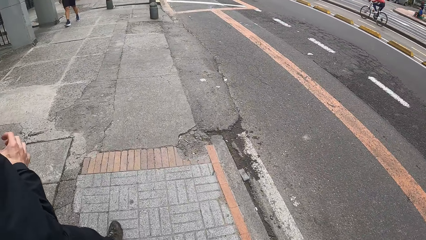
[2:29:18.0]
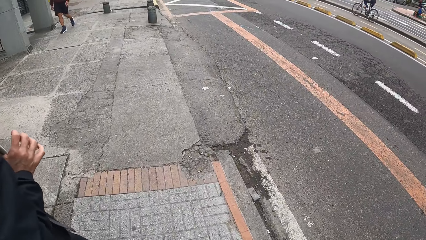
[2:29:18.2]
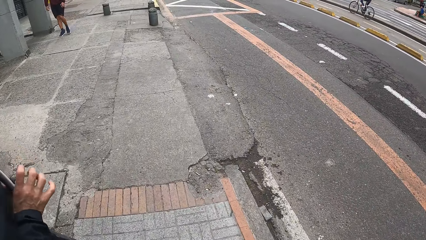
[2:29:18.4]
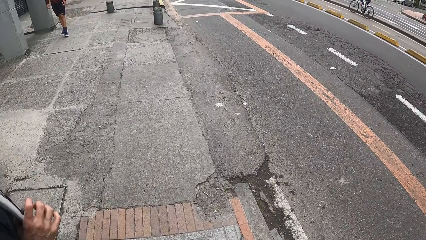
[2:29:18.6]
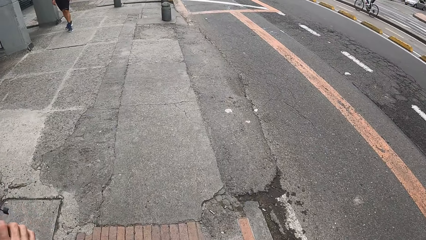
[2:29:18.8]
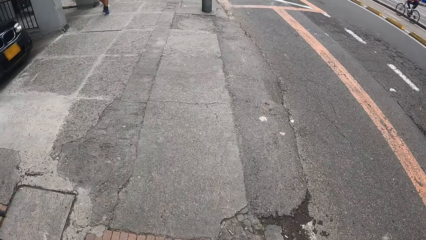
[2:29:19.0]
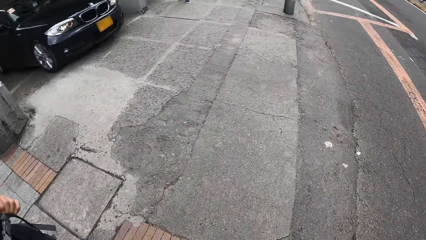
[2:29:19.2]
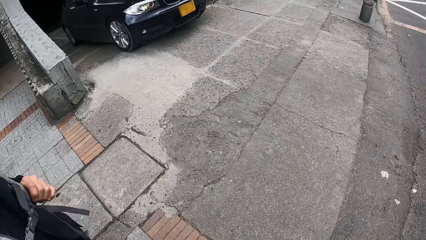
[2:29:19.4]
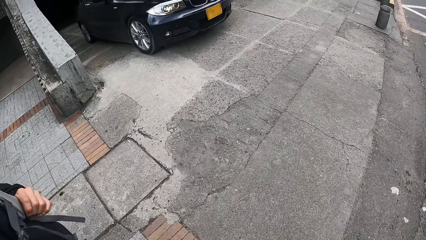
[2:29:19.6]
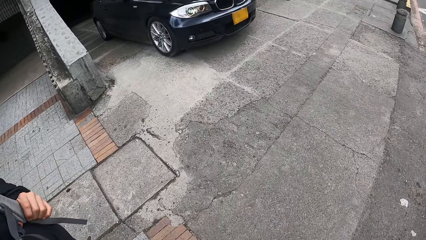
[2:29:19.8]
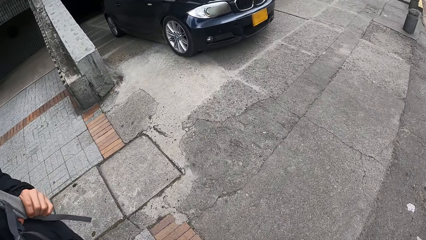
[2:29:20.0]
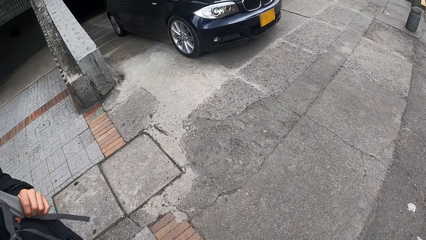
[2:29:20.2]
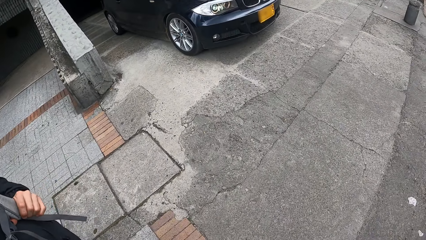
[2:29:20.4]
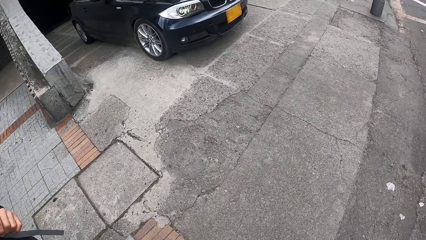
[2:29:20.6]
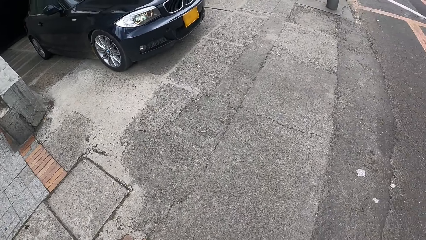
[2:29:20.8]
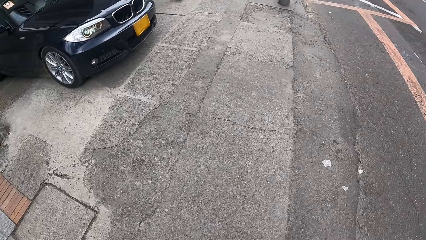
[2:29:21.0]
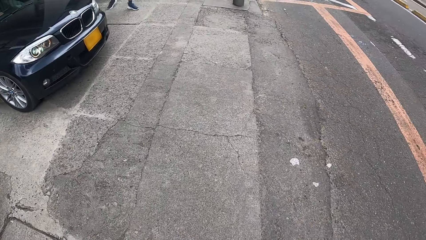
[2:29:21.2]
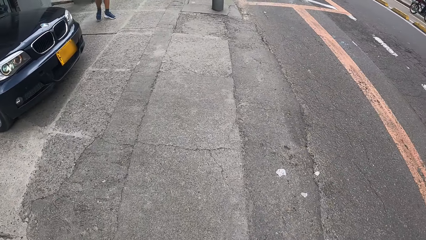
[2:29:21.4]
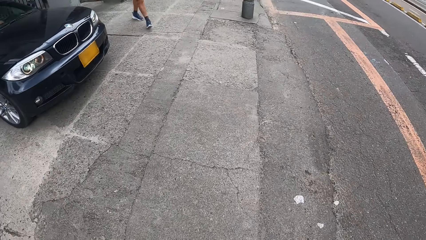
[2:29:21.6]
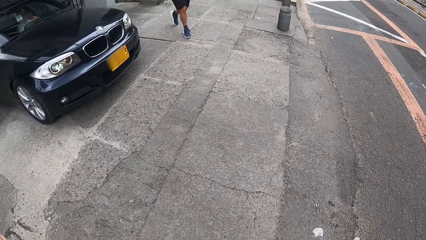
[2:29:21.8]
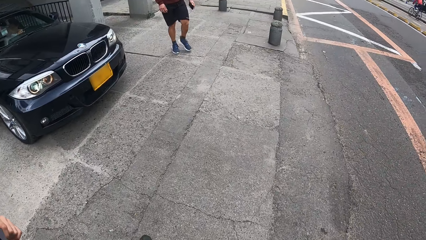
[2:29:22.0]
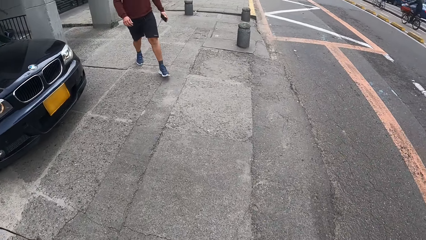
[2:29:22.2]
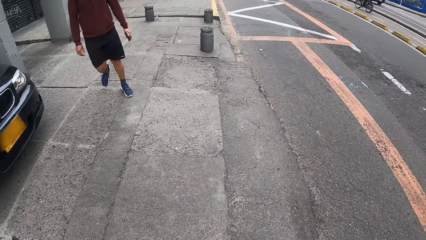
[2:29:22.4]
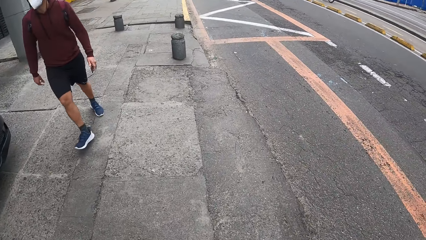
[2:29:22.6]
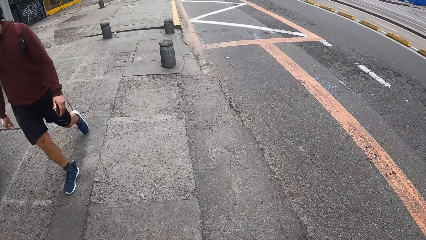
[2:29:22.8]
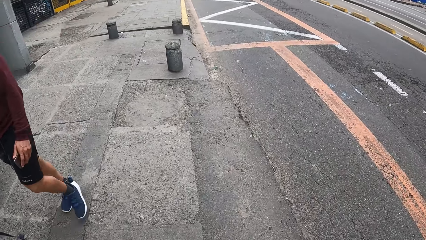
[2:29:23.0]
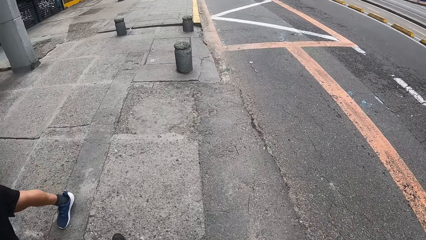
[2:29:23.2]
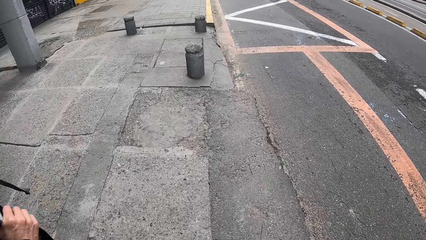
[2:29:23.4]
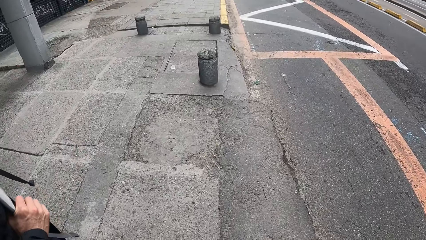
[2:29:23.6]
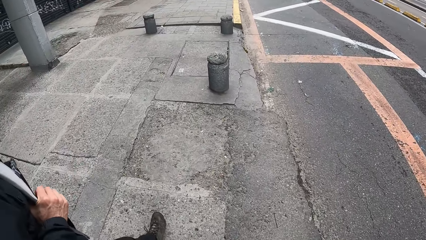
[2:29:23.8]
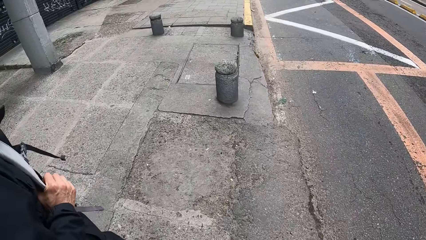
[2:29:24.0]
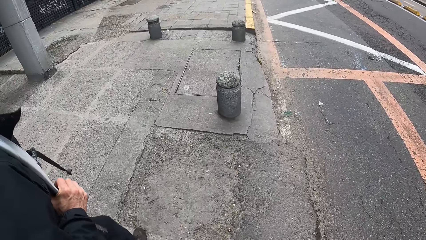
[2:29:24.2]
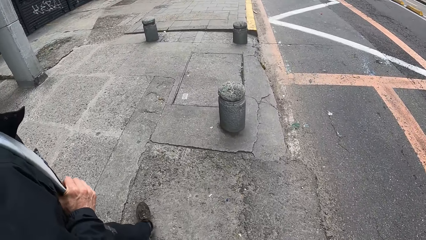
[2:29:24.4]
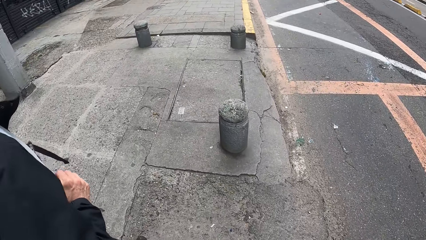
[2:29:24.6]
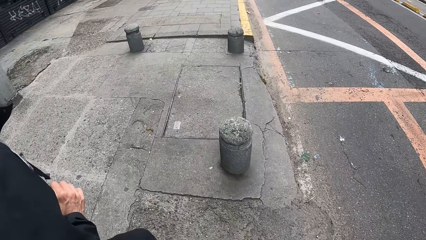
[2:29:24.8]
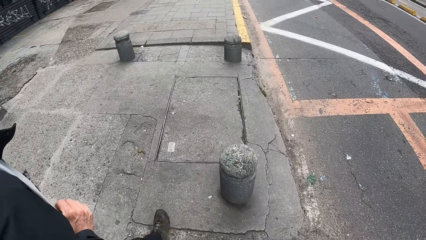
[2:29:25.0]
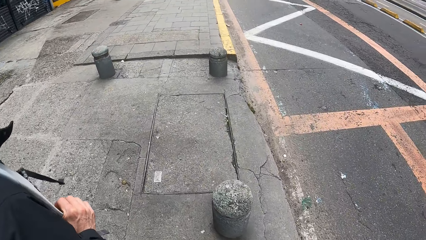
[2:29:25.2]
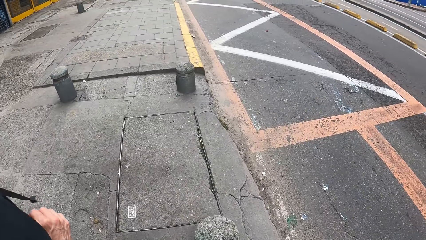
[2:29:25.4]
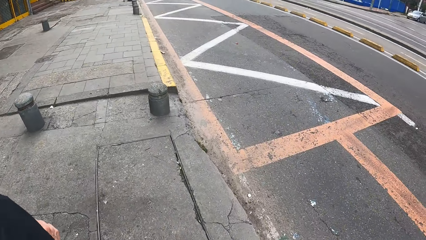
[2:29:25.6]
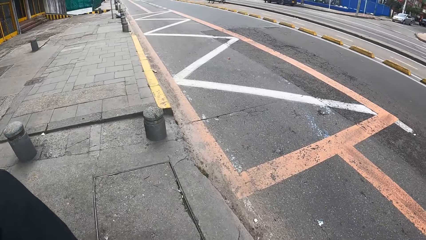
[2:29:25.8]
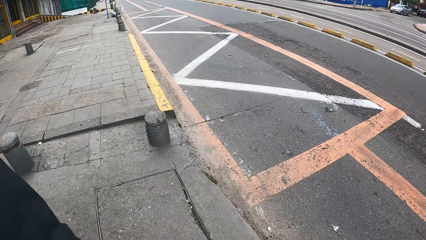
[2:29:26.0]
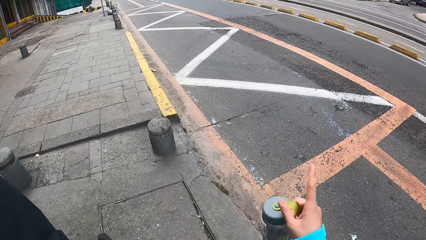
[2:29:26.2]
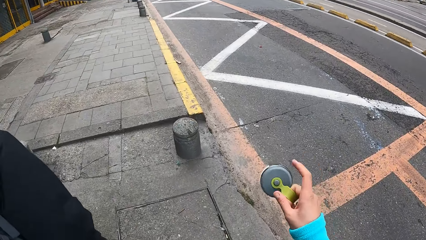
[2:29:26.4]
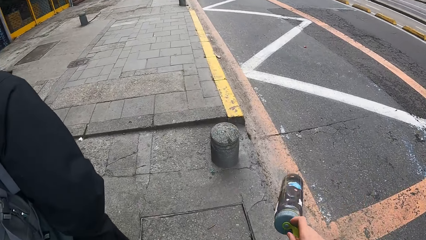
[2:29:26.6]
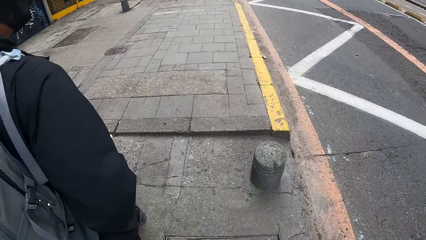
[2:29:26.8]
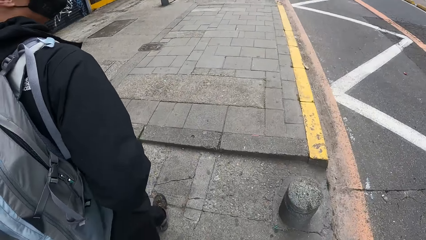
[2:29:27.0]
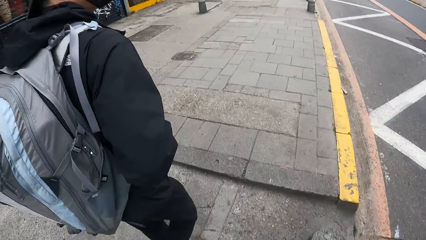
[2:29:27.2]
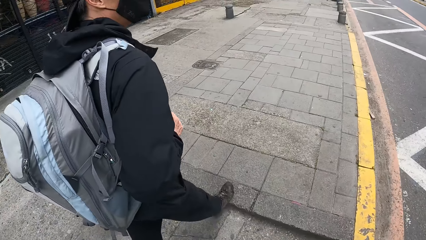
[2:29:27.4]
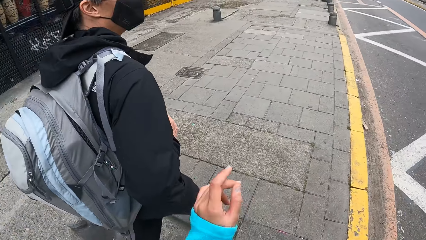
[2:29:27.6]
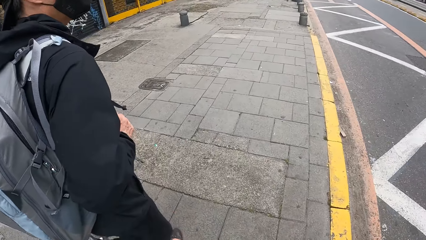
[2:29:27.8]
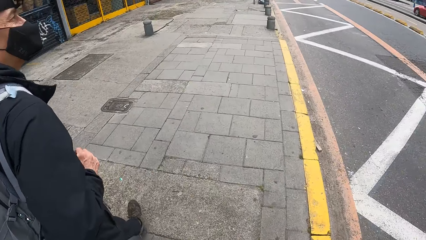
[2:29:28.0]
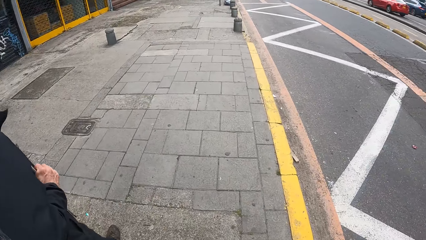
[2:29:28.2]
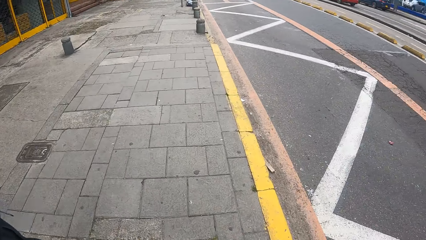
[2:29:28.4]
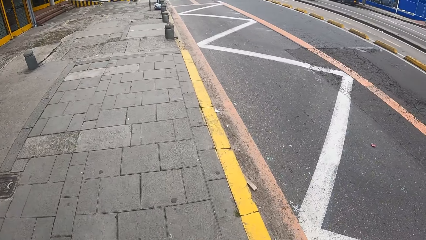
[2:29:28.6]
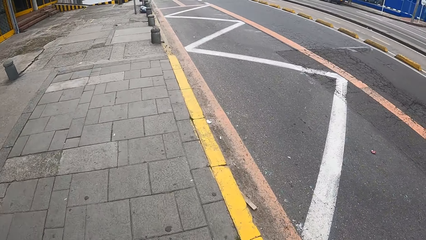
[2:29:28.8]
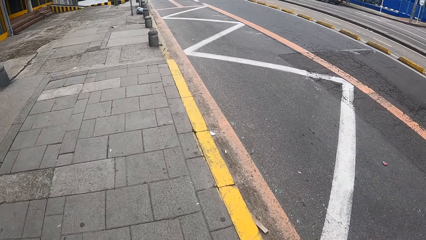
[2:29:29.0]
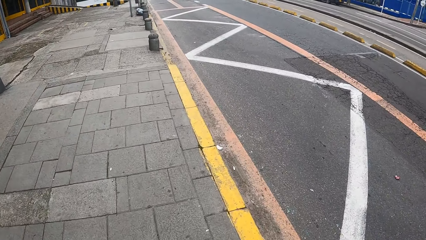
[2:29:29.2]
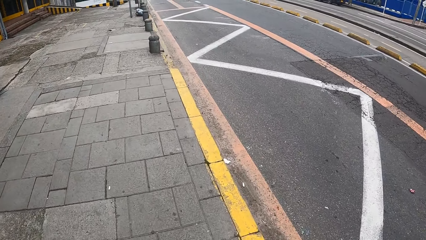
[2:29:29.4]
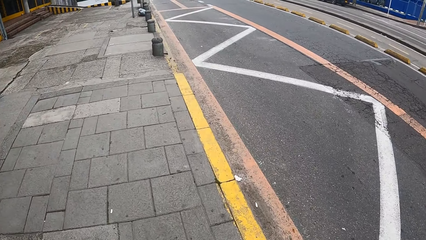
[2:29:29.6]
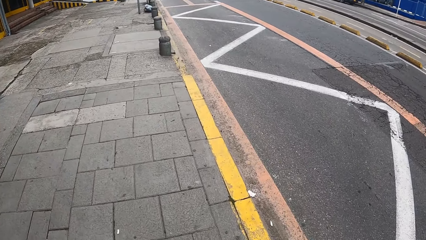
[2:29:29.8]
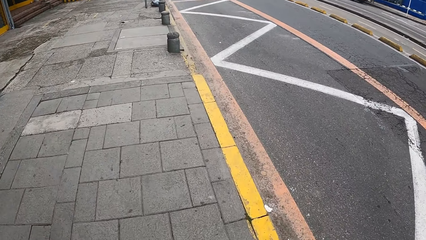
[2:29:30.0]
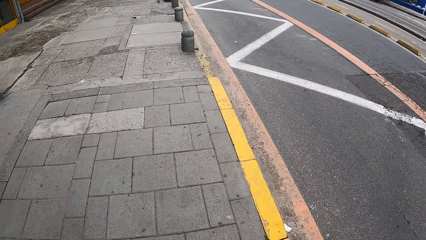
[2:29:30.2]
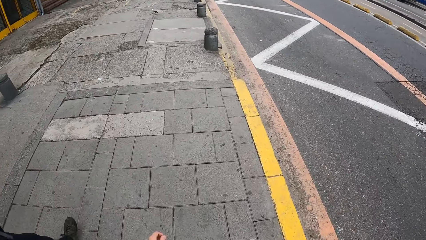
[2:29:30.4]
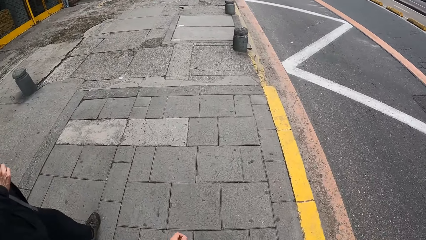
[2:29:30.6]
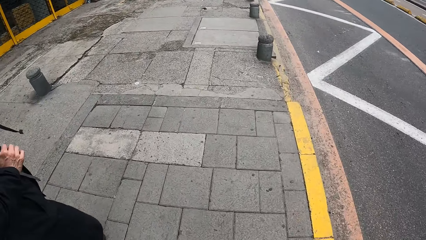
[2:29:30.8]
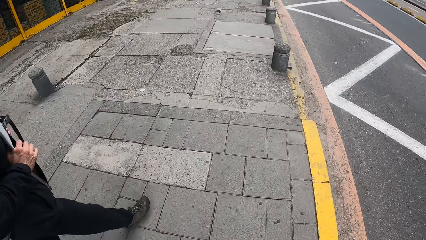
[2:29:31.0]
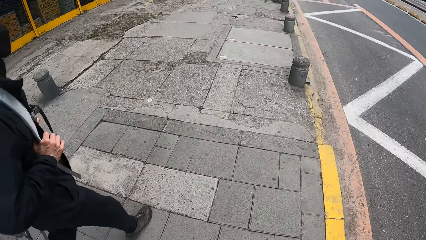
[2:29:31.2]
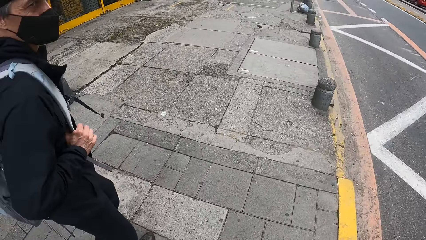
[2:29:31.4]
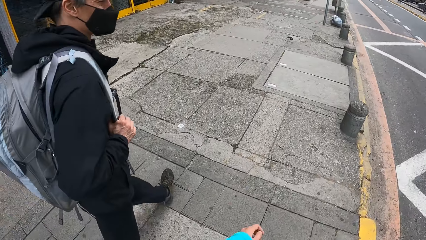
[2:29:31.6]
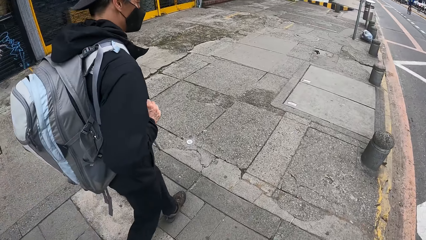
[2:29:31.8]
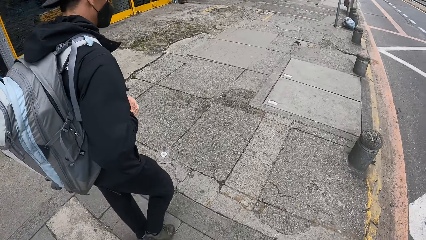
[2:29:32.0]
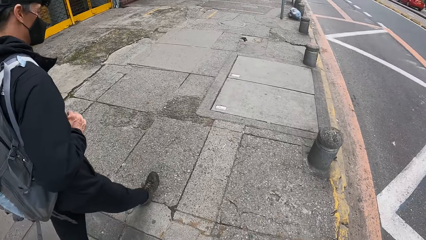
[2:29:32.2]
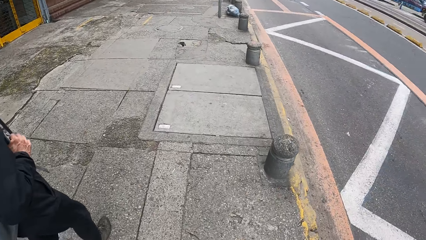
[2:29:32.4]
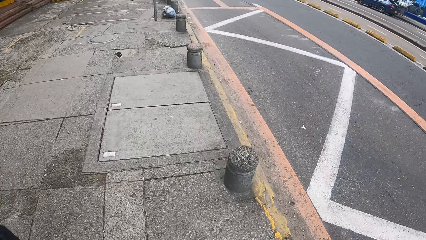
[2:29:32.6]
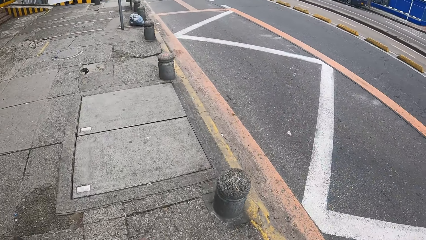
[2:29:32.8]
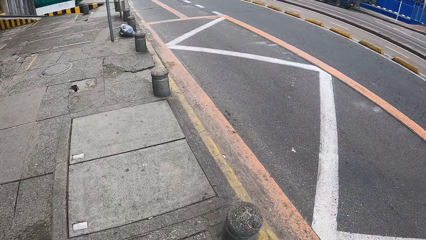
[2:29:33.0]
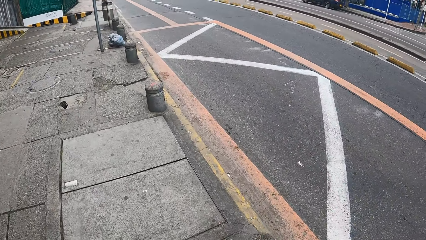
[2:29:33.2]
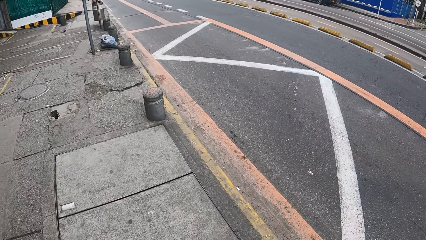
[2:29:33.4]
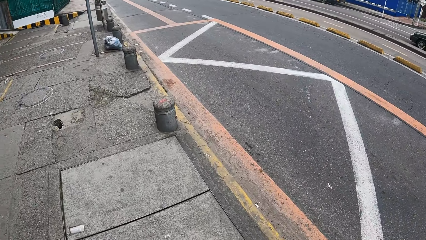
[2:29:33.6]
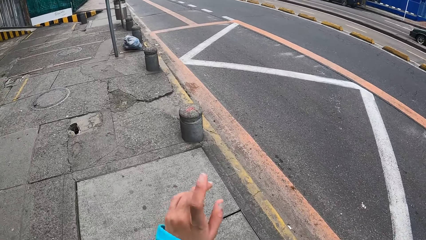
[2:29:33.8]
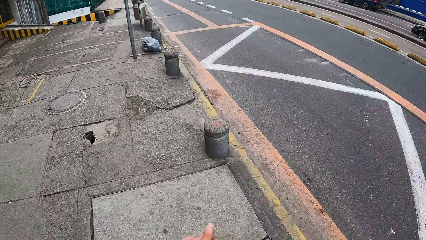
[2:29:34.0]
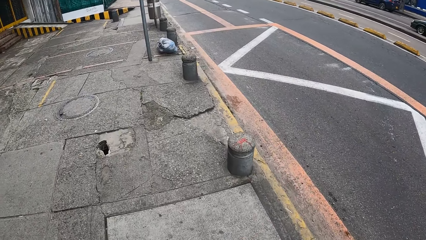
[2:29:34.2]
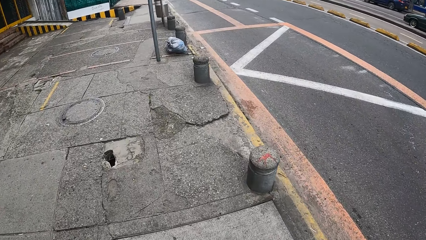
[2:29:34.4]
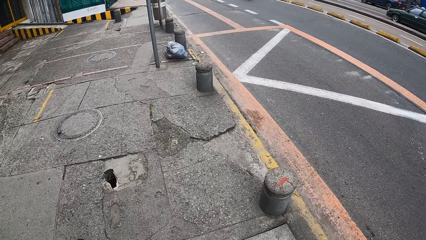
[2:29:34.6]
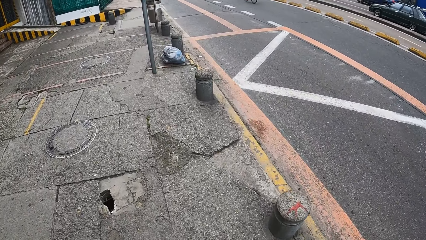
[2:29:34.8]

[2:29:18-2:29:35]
The camera wearer walks with the man. She moves past the black car. The man moves past the black car. The camera wearer swings a water bottle in her right hand. The man walks on a pedestrian lane. The camera wearer walks on the pedestrian lane.
